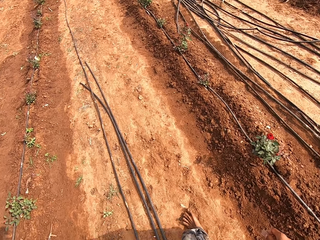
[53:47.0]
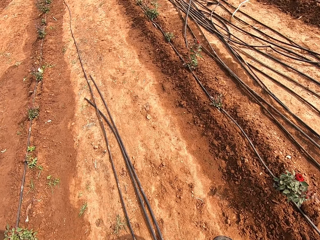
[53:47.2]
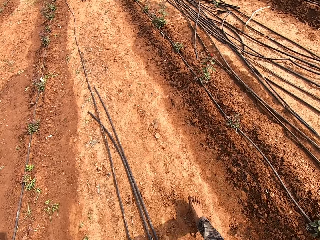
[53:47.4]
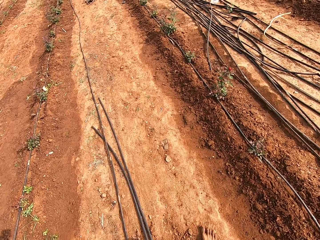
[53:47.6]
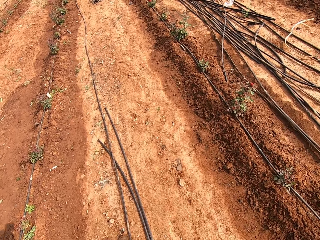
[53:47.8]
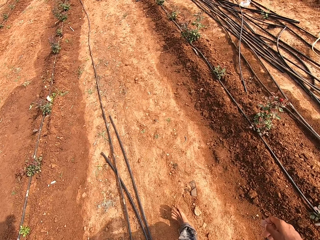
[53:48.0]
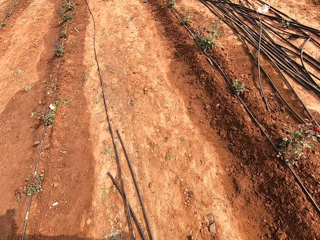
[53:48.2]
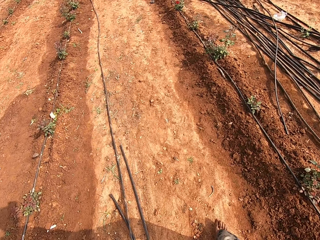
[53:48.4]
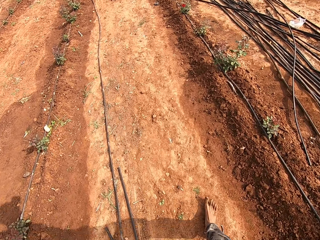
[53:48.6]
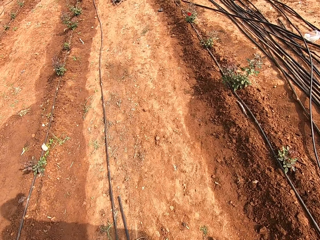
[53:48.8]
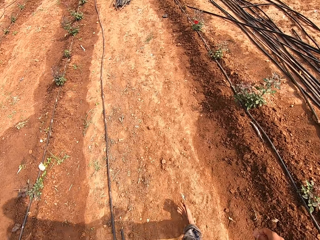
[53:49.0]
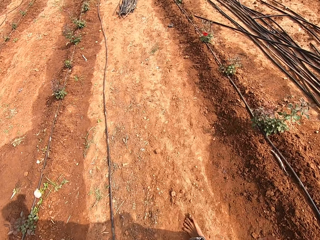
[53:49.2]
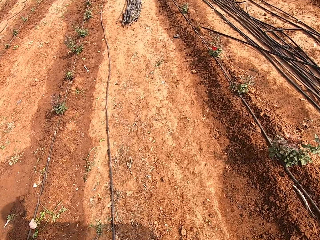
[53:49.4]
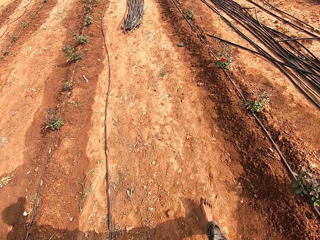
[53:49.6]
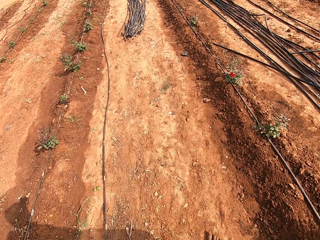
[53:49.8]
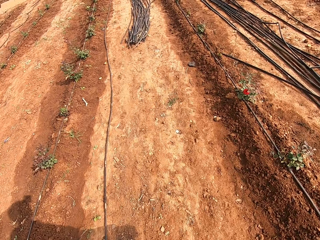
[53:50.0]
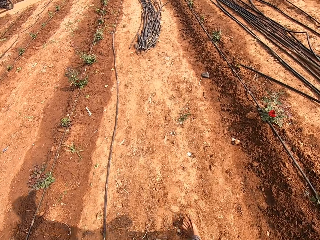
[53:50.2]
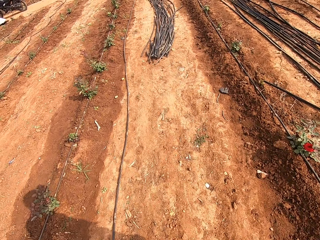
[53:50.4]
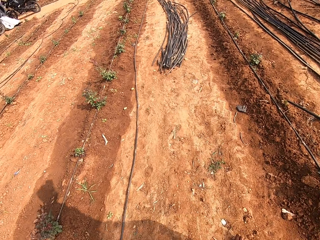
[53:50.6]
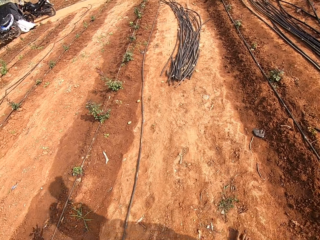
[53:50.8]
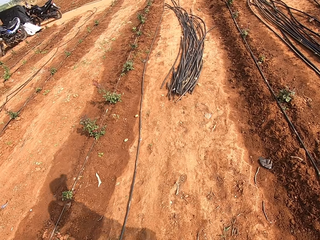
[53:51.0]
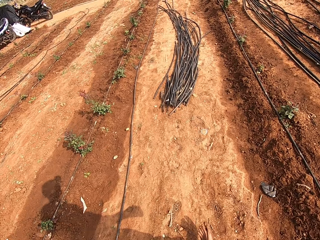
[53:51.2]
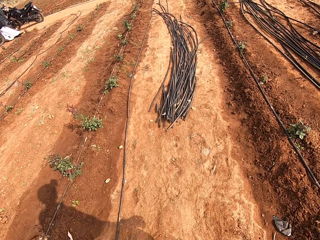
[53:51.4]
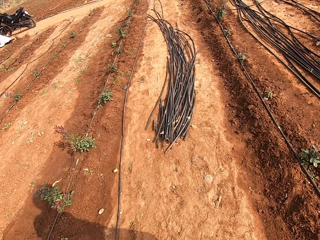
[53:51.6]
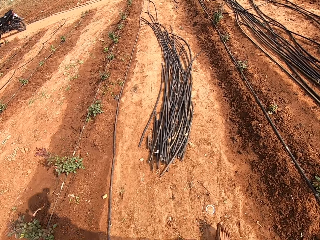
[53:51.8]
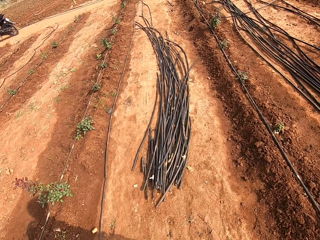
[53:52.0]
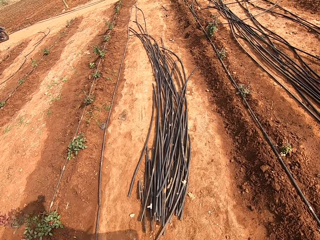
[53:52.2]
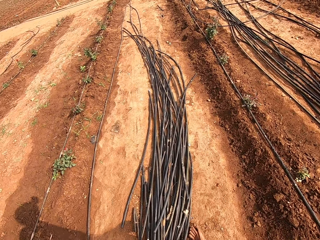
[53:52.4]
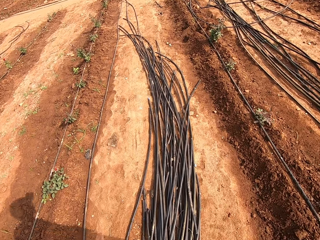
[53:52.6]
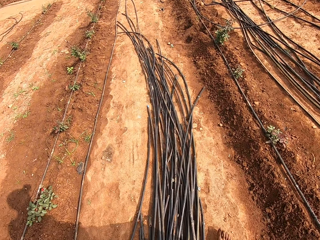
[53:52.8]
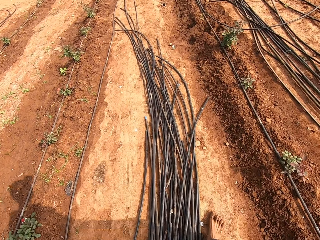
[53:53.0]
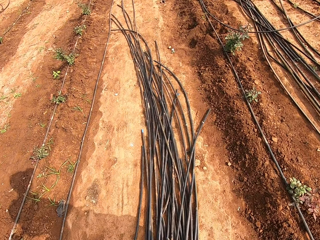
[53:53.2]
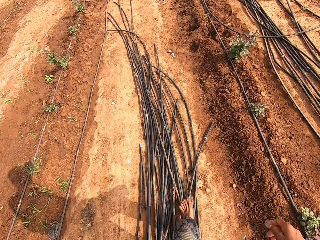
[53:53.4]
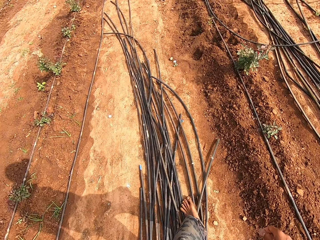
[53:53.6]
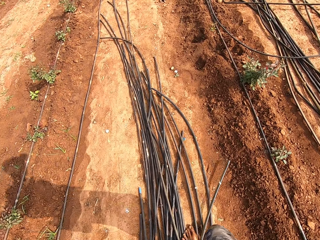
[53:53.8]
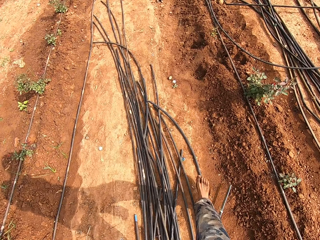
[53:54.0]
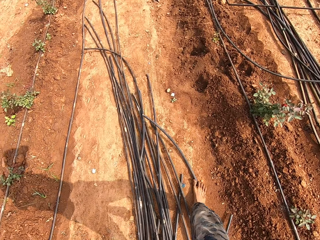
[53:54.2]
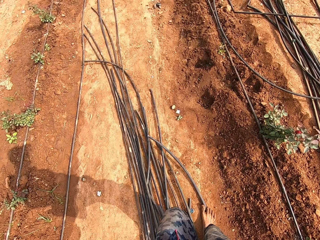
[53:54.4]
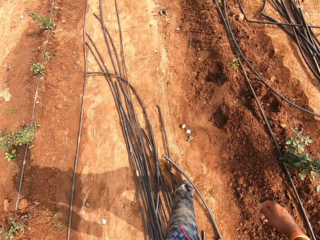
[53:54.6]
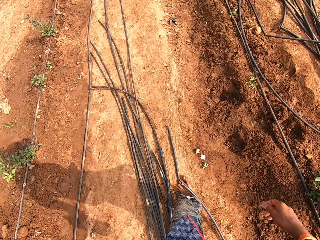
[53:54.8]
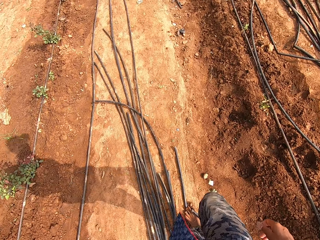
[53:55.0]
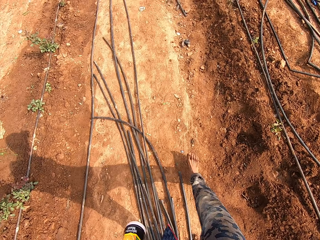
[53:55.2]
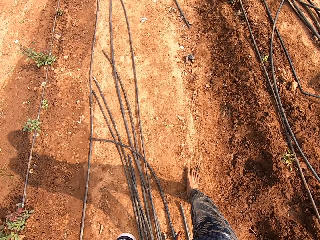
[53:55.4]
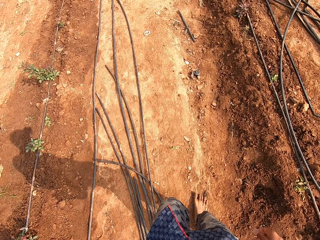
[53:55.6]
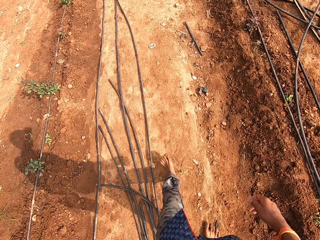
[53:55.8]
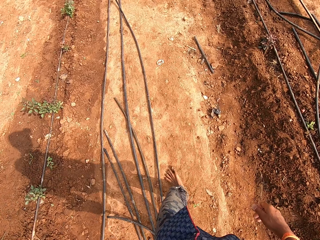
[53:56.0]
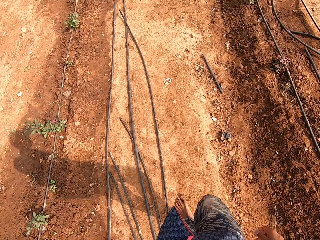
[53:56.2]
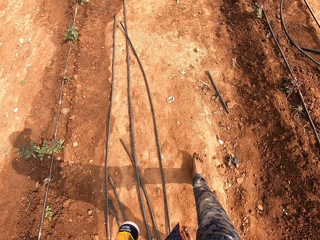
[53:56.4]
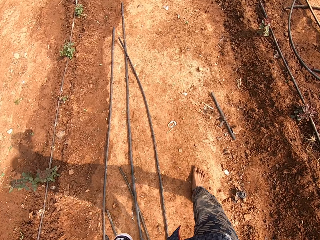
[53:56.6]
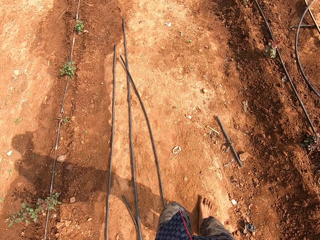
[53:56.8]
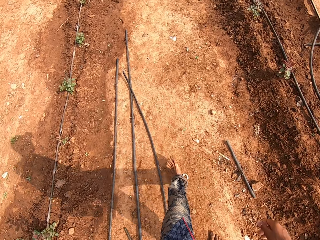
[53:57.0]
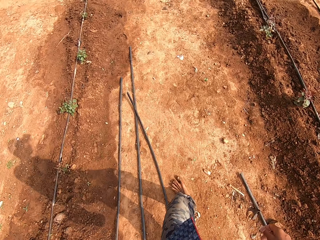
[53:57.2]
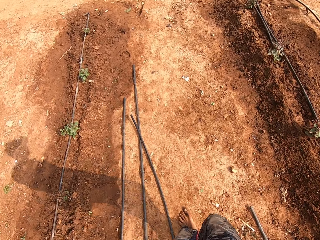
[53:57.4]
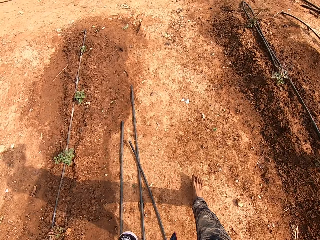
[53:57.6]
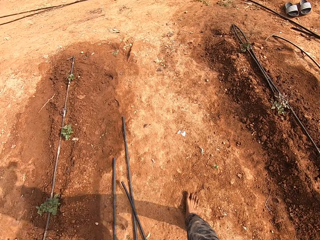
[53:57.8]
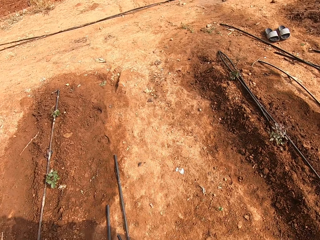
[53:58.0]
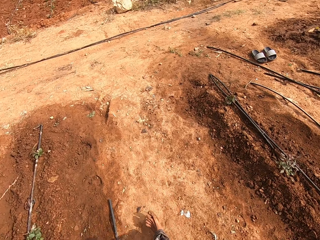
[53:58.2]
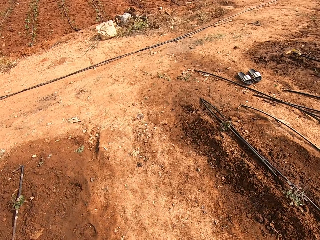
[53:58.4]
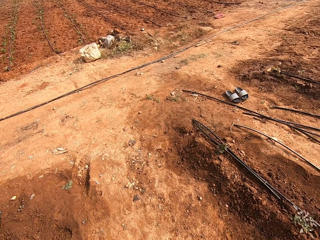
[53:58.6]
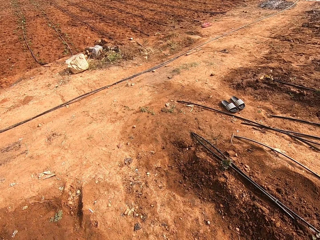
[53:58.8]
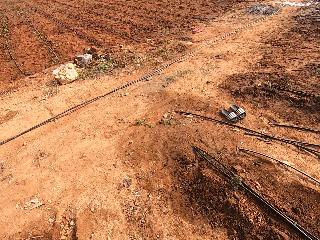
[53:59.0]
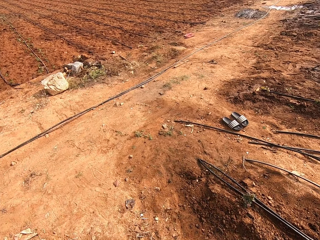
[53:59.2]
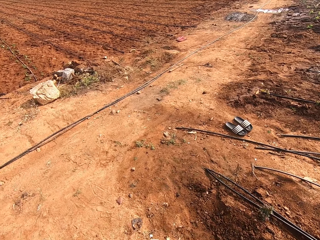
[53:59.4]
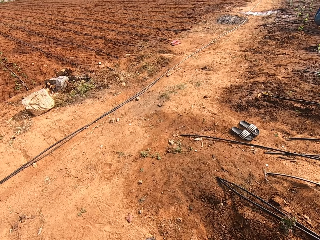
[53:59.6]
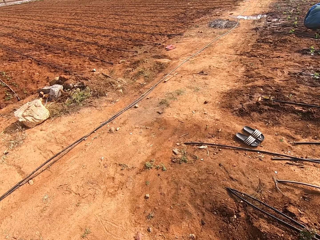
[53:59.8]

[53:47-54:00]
The camera wearer steps ahead. They look at the ground. They look at the ground again. They step ahead. They step ahead again. They swing the right hand. They step ahead.

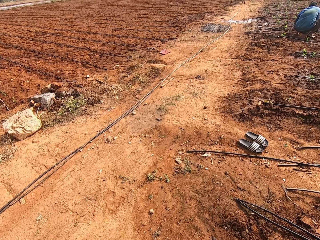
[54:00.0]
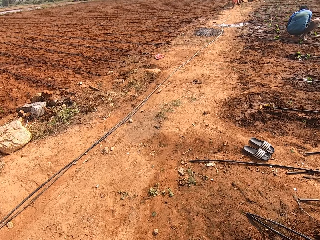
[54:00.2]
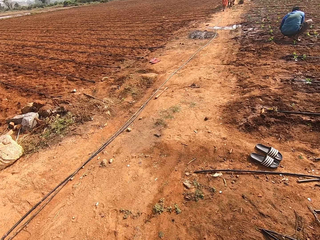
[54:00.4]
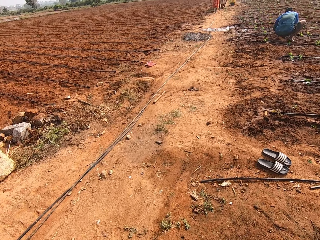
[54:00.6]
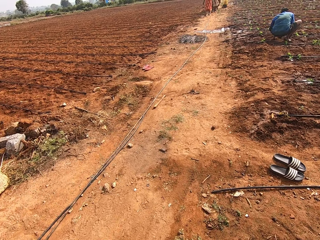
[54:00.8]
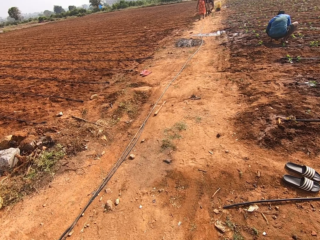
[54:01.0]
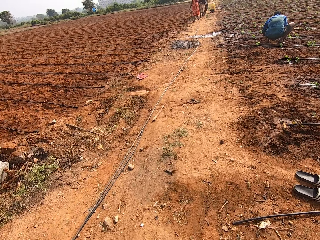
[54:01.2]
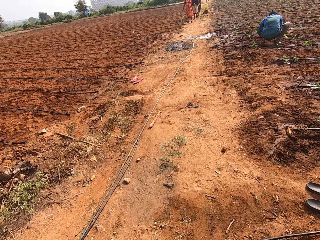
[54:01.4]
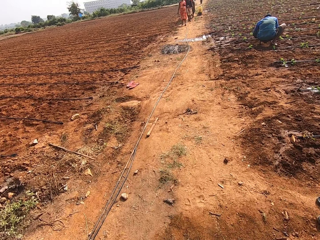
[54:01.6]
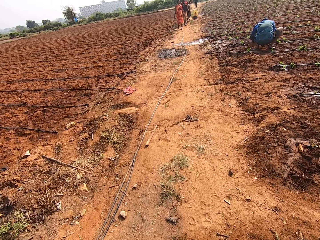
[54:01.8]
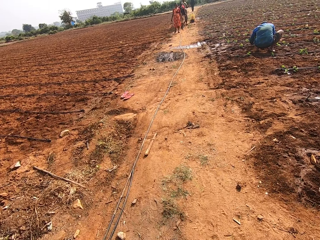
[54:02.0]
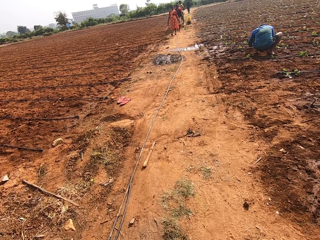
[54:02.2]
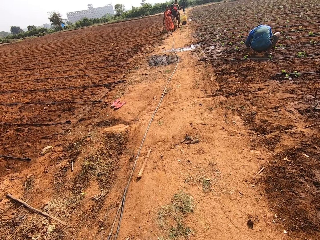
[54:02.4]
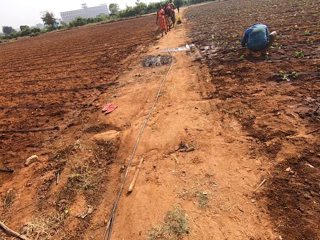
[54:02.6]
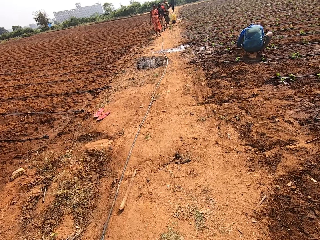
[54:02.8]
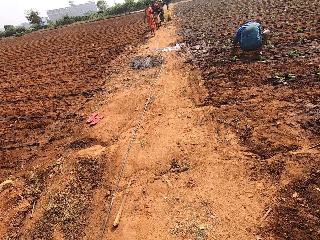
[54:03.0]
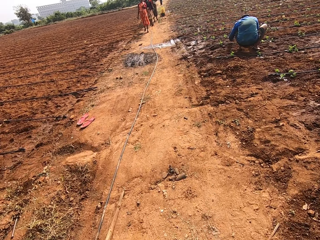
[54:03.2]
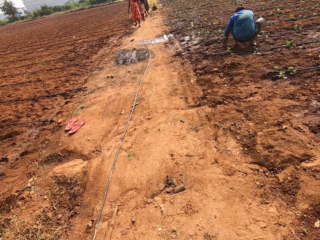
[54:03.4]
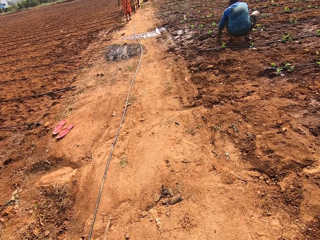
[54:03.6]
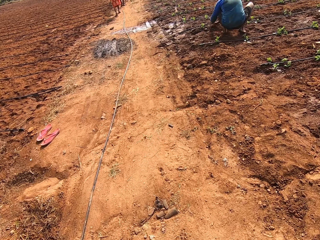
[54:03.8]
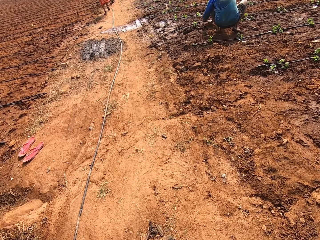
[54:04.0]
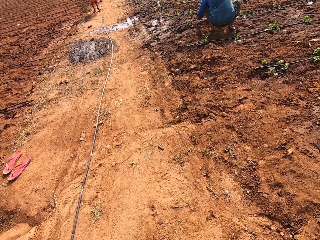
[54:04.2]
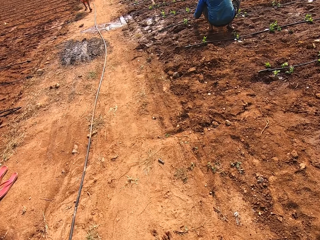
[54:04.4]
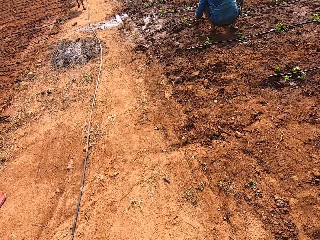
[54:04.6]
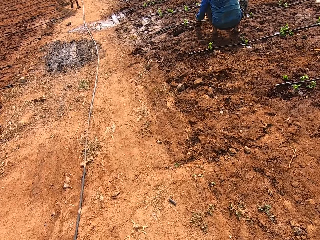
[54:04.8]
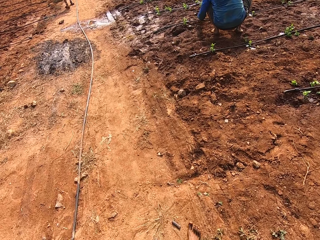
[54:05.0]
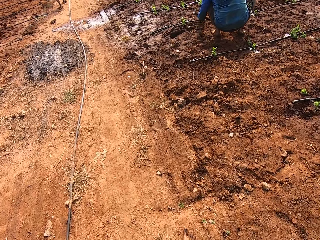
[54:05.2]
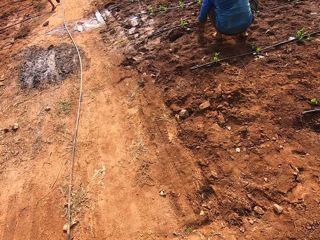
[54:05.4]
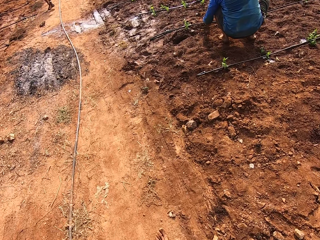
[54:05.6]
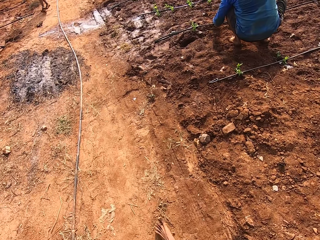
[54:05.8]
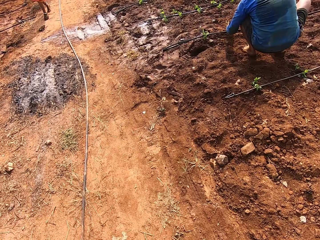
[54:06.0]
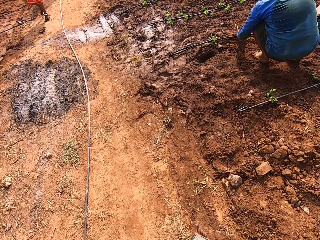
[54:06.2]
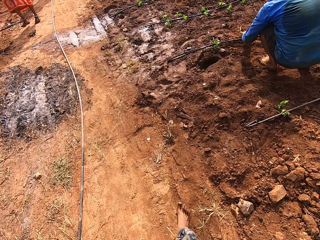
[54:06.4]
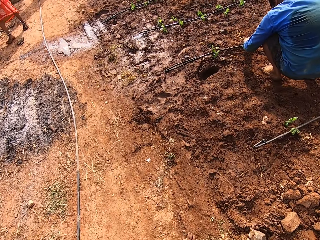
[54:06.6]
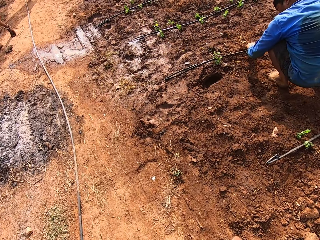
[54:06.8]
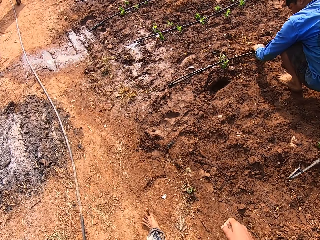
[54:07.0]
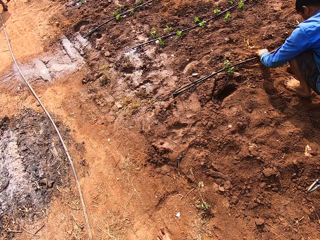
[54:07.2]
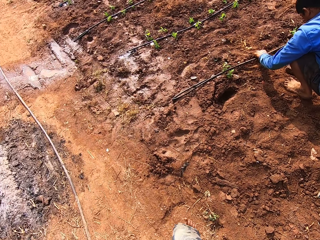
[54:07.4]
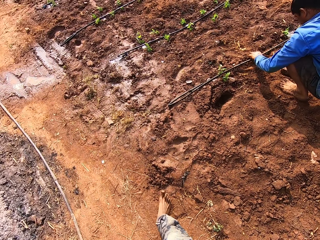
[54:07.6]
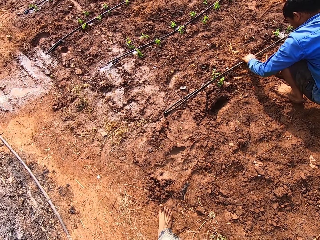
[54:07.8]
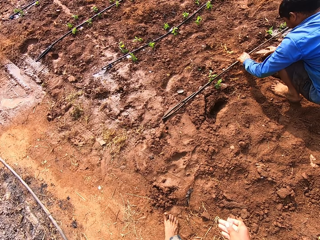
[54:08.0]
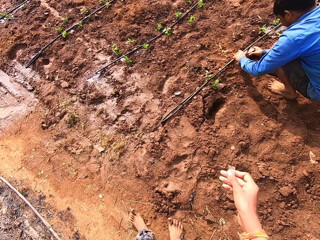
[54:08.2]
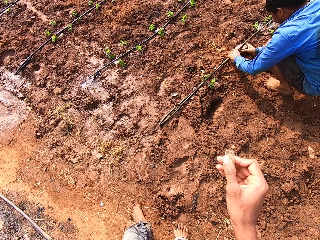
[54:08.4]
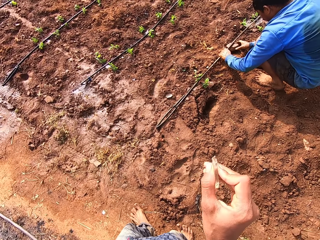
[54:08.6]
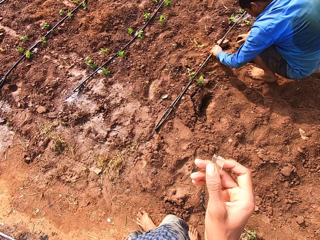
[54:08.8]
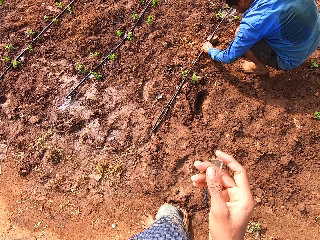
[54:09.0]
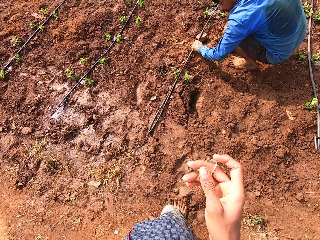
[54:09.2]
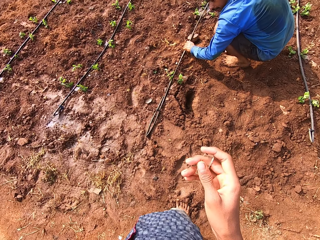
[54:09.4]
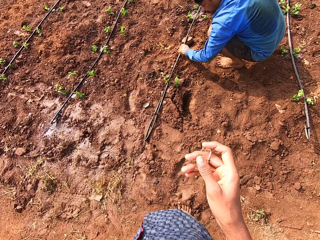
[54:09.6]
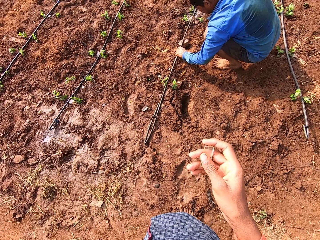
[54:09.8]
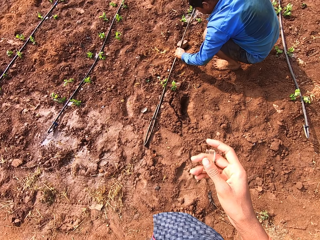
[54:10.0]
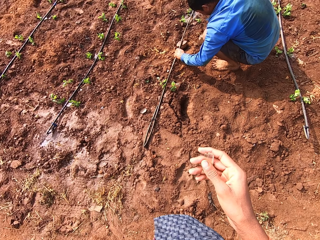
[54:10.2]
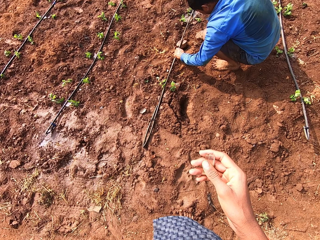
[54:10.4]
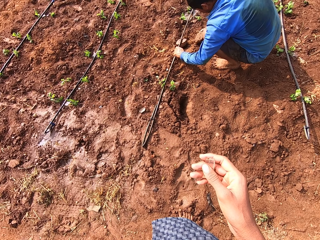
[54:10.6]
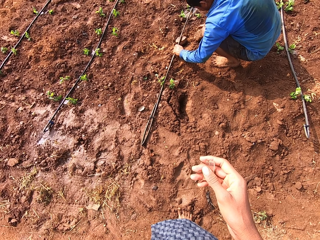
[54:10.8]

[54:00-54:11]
The camera wearer turns the right side. They look forward, look at the ground and step ahead. A man holds the leaking hose on the ground with his left hand. The man places a stone in his right hand under the leaking hose on the ground. The camera wearer lifts the plastic with the right hand.
